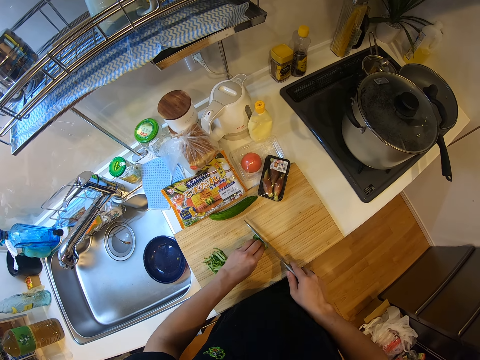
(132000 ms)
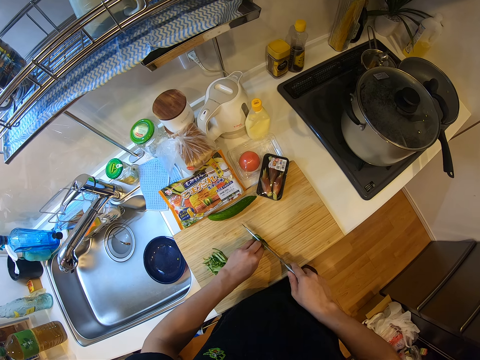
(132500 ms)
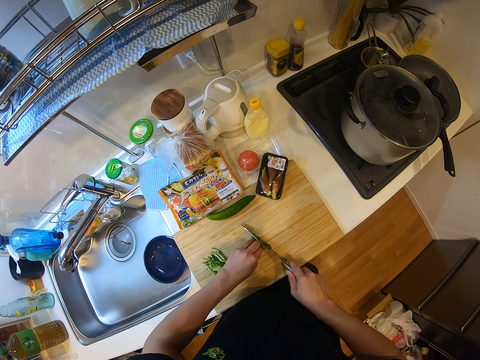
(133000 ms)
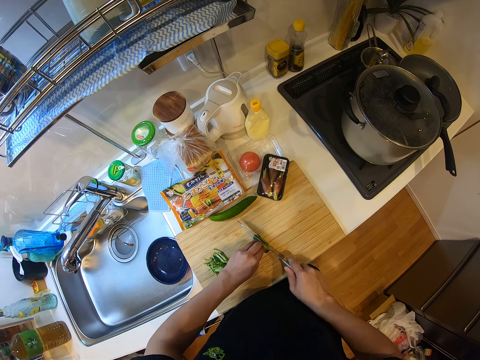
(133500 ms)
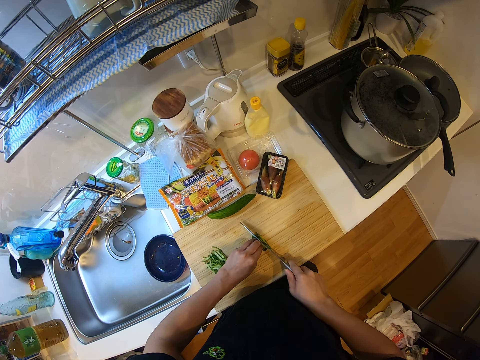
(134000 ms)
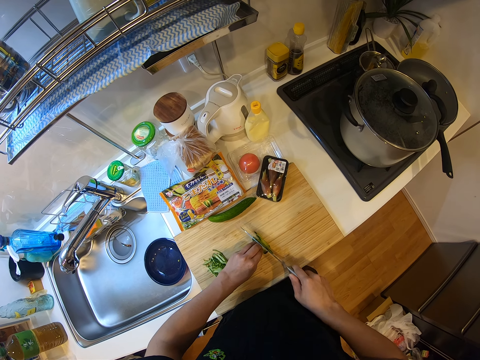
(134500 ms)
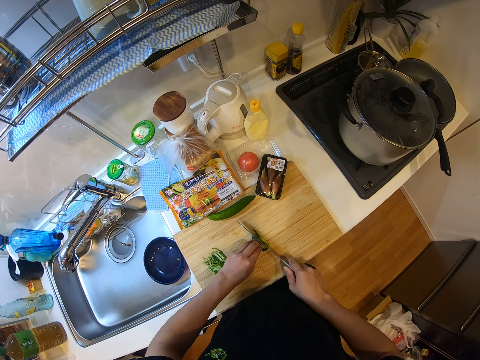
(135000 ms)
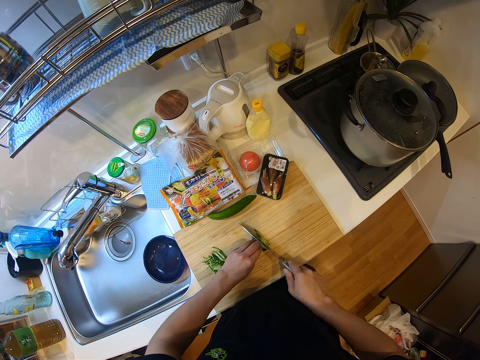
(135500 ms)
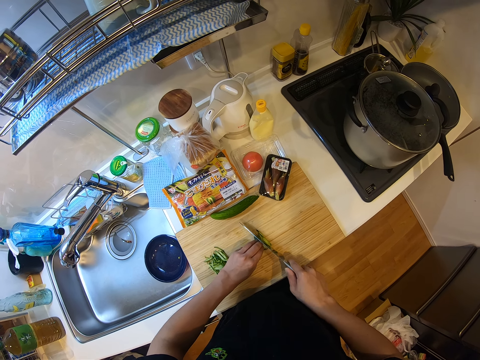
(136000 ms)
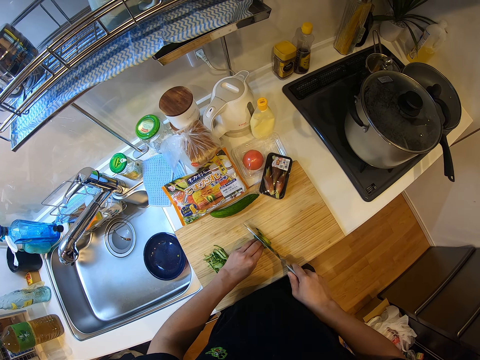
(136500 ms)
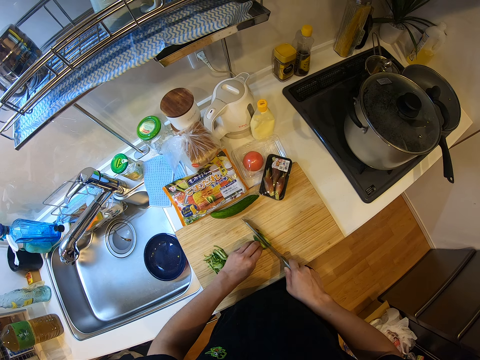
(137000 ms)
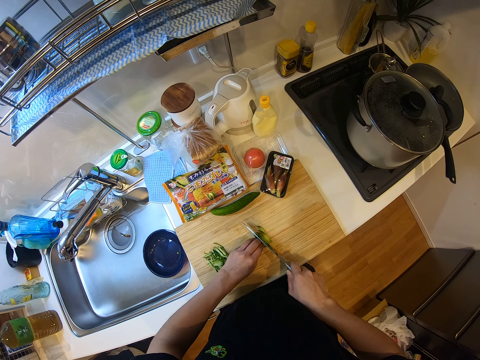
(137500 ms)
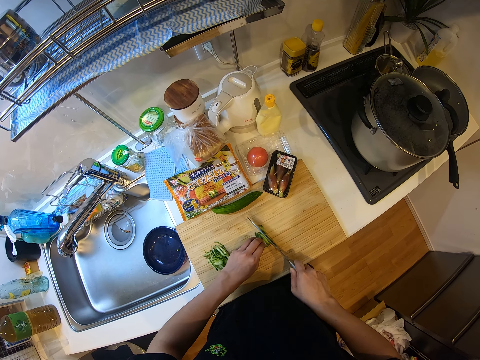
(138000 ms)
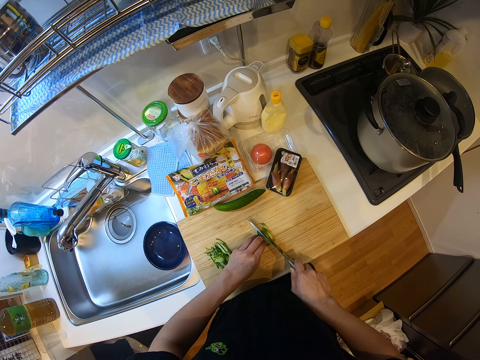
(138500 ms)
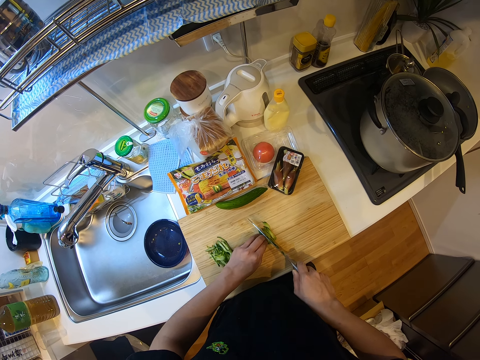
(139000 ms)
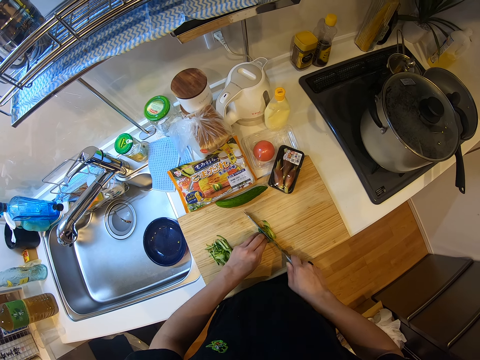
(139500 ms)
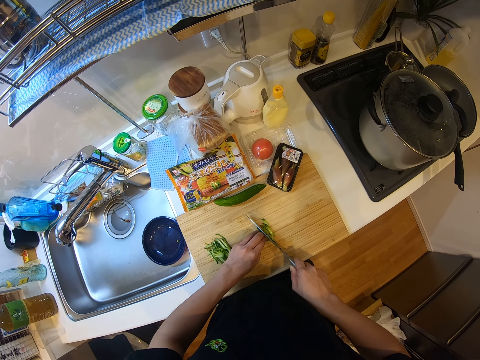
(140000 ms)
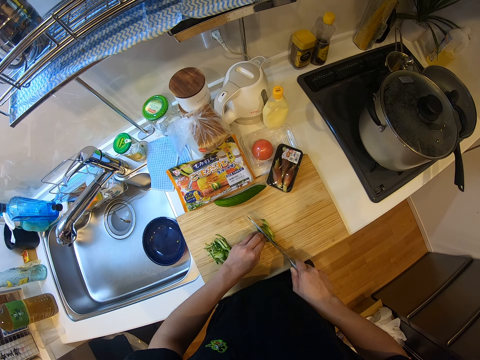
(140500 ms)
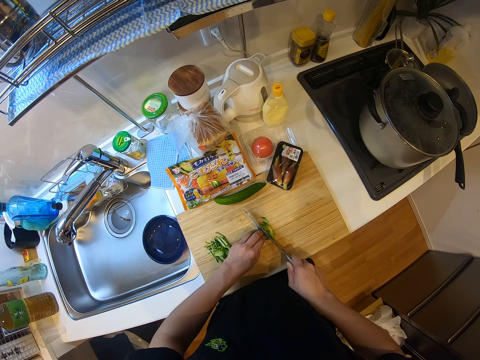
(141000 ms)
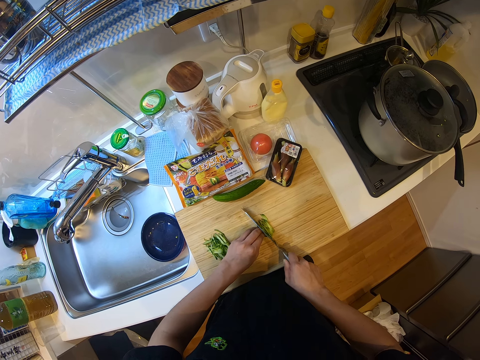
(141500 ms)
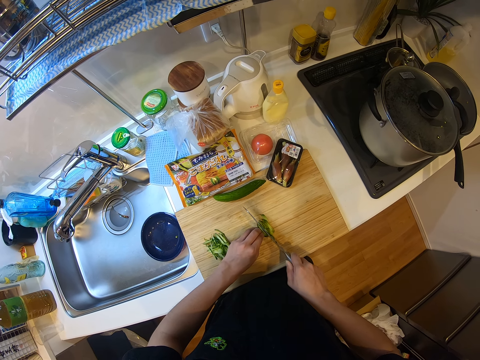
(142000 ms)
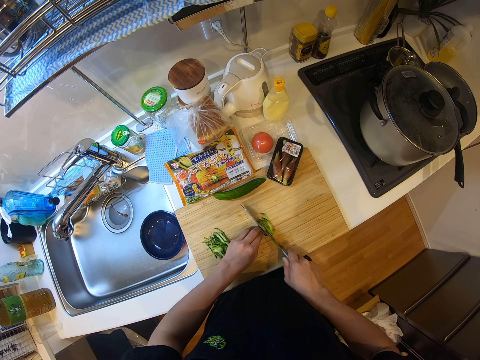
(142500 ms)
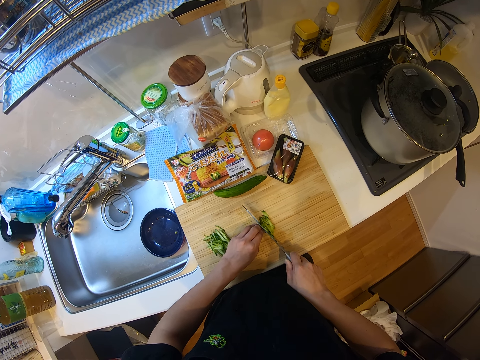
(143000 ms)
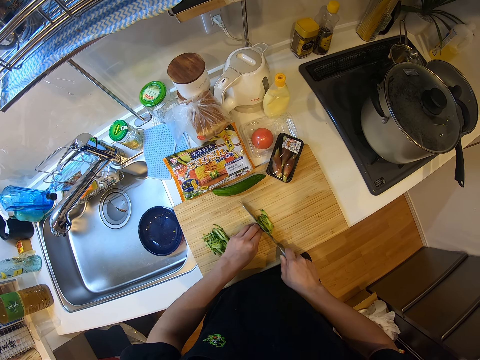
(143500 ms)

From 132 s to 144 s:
The camera wearer chops the zucchinis into pieces on the chopping board with the knife.

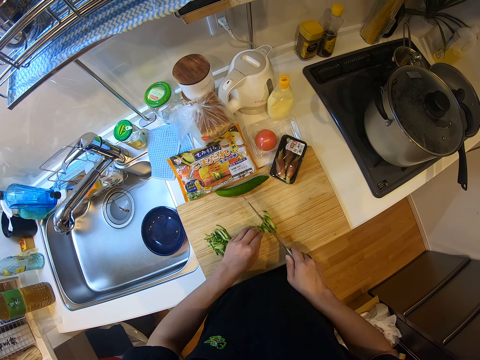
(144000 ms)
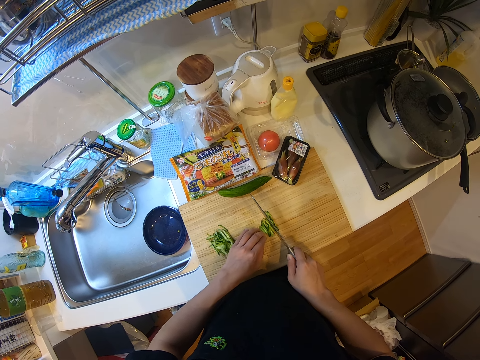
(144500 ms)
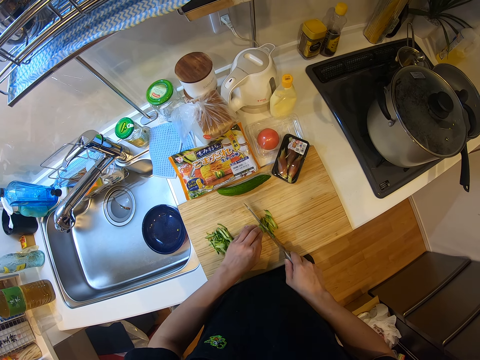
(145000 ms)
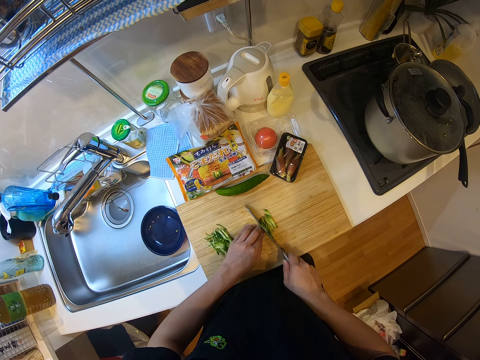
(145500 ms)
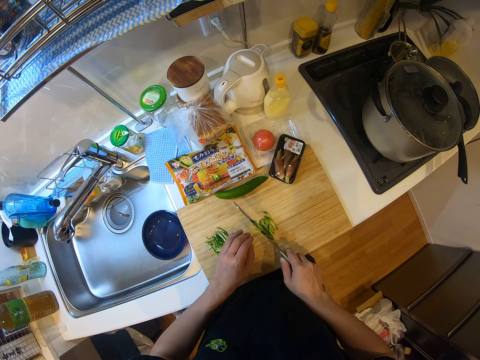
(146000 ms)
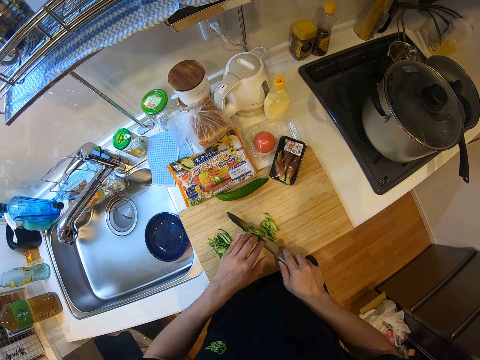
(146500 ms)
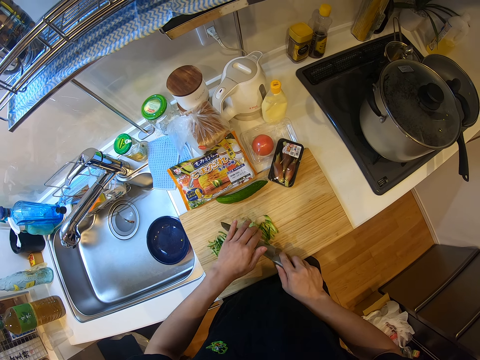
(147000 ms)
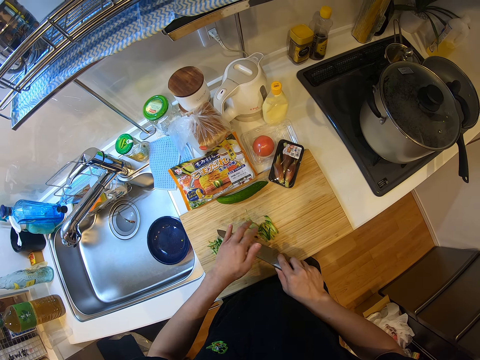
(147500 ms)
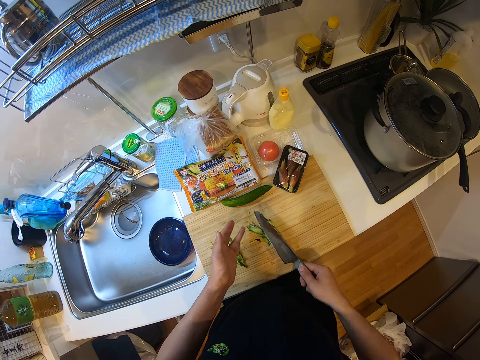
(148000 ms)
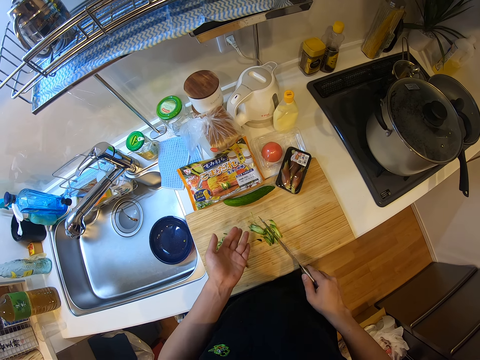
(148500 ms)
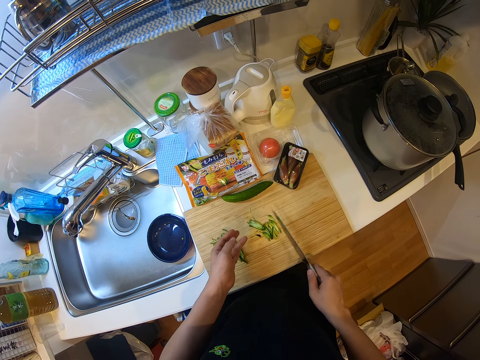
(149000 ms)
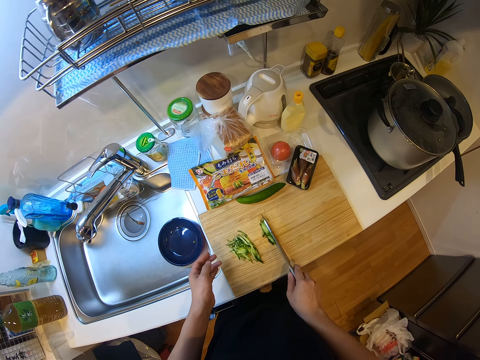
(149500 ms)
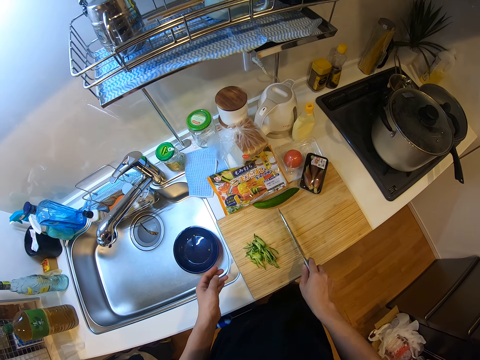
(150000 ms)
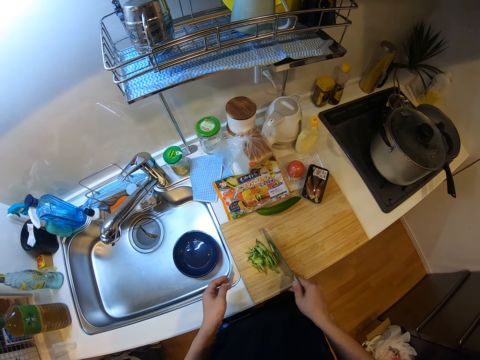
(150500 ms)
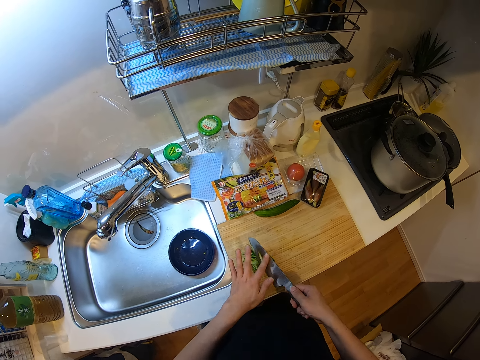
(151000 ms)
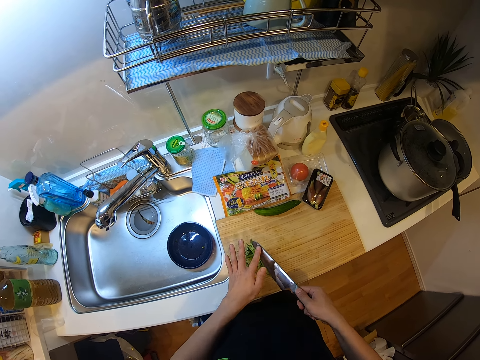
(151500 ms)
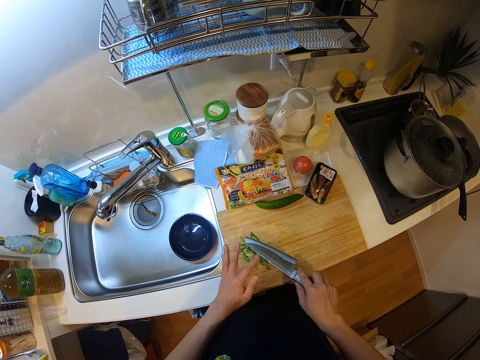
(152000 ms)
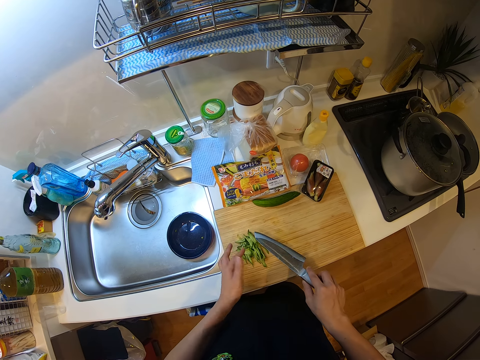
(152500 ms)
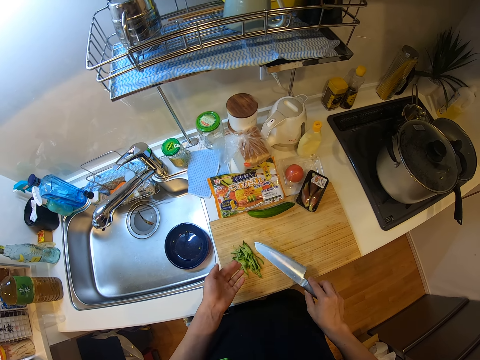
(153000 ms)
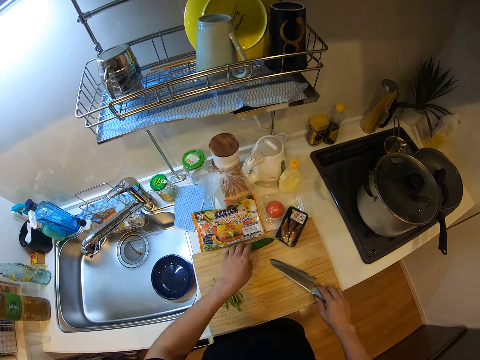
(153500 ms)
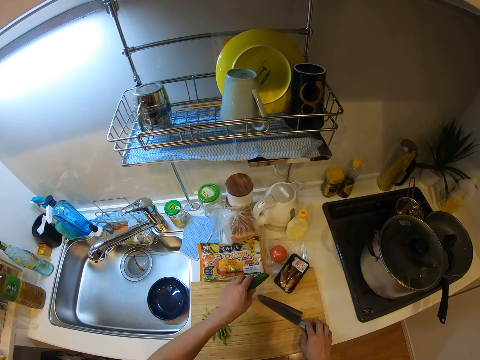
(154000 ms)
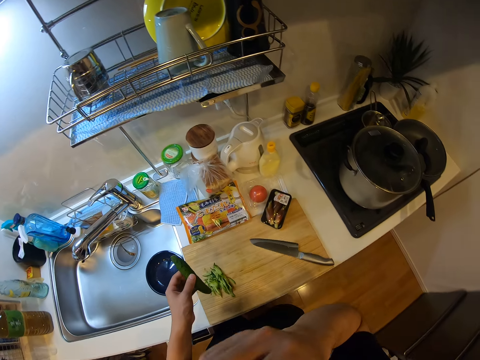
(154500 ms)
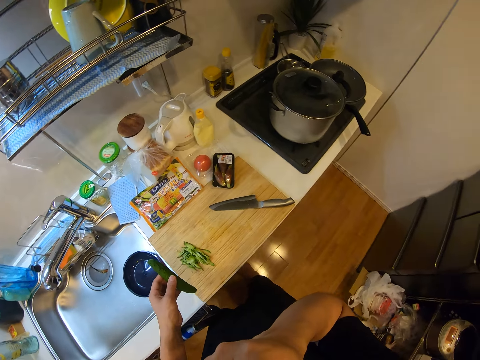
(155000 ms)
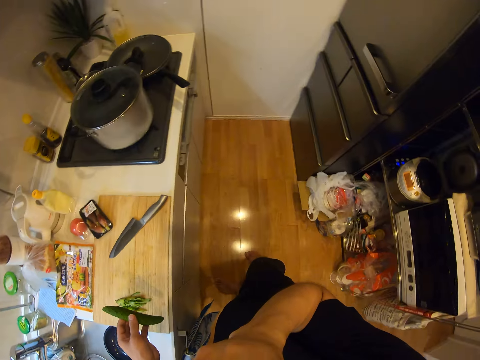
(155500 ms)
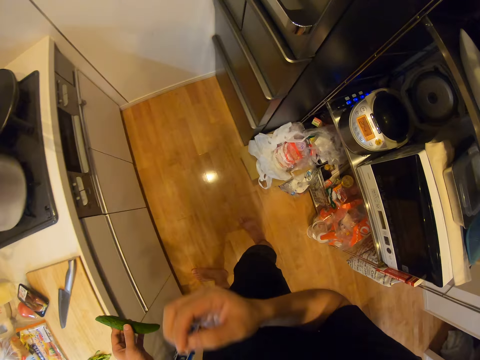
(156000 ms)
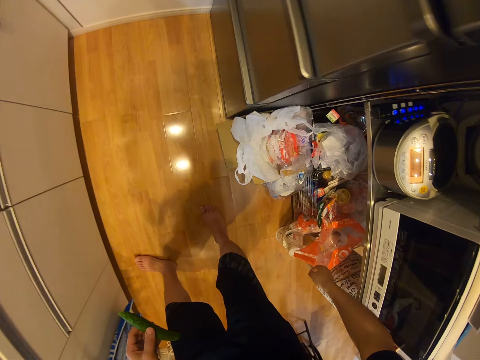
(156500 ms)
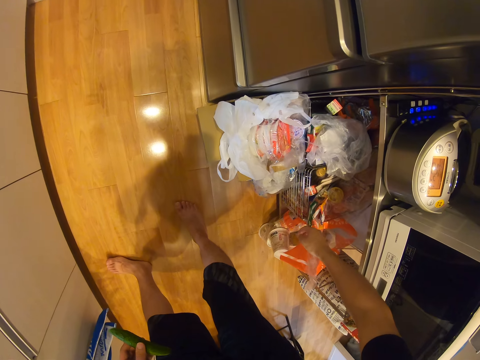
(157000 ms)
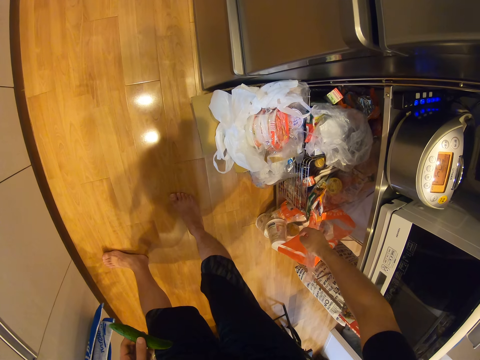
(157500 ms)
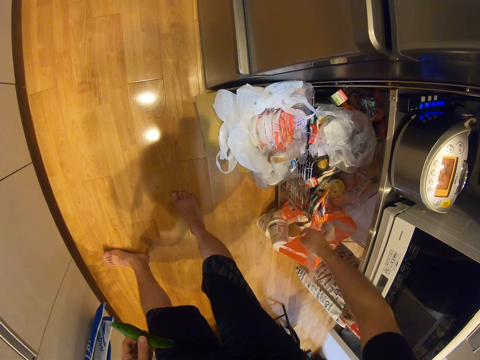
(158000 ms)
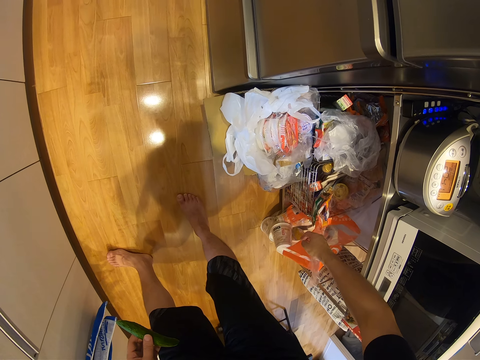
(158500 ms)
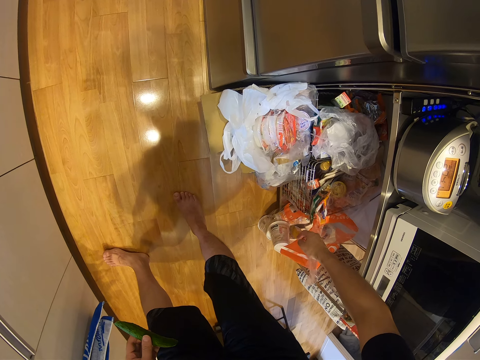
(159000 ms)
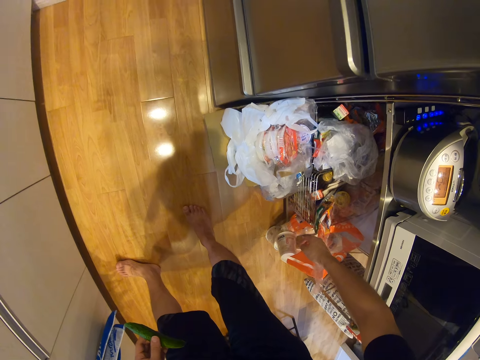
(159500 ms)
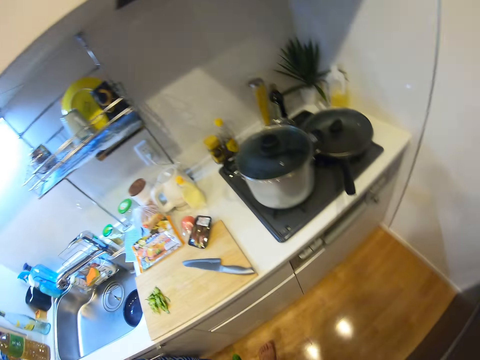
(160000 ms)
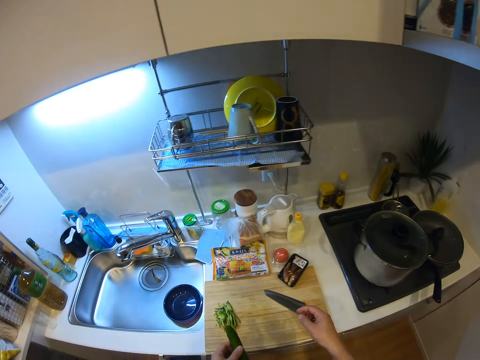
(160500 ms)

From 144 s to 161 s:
The camera wearer wipes the zucchinis or cucumber on the knife on the chopping board with her left hand. They move the cucumber on the cutting board with the knife and pack the zucchinis on the chopping board with the knife. They wipe the zucchinis on the knife on the chopping board with her left hand. They drop the knife on the chopping board on the cabinet and pick up the zucchini on the chopping board with her left hand. They raise his hand. They look at the plastic bags.
